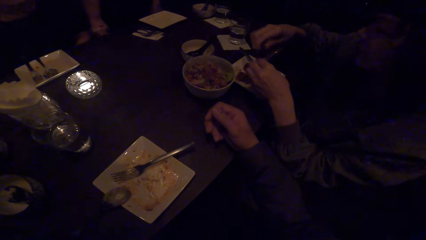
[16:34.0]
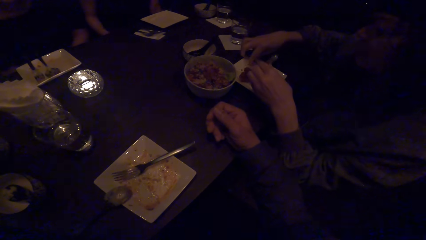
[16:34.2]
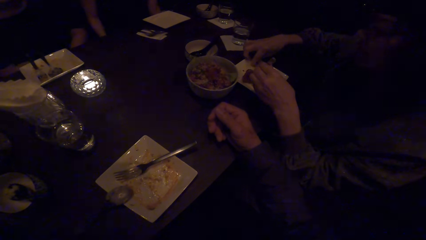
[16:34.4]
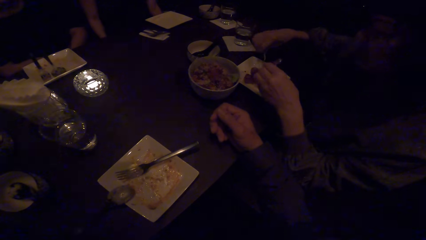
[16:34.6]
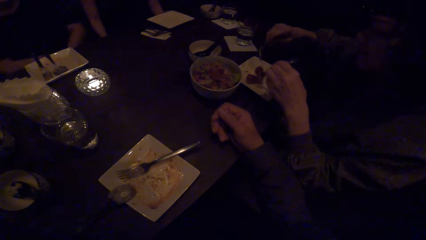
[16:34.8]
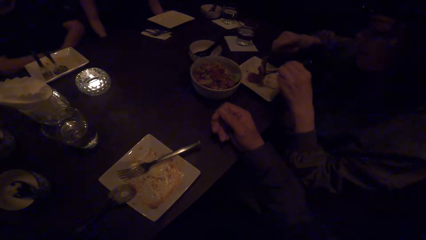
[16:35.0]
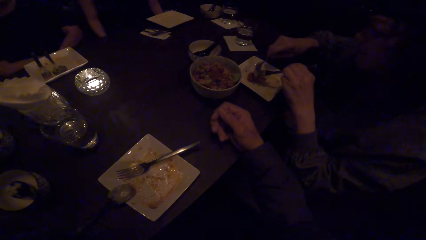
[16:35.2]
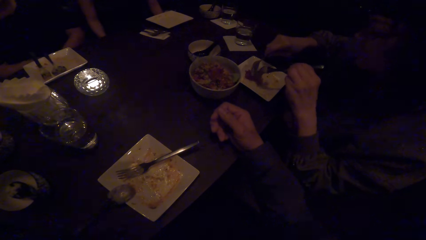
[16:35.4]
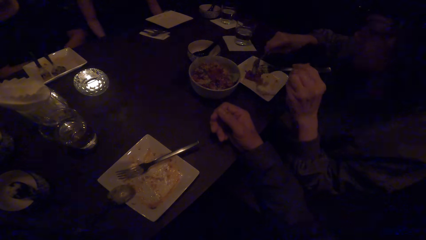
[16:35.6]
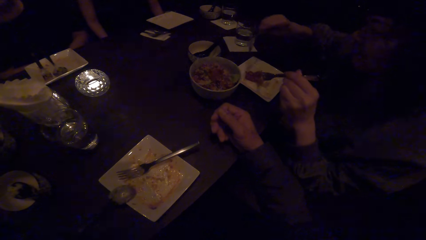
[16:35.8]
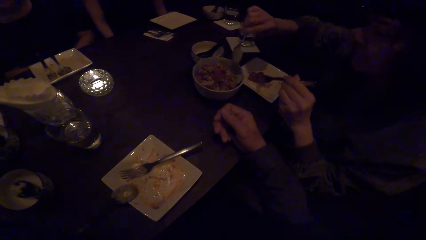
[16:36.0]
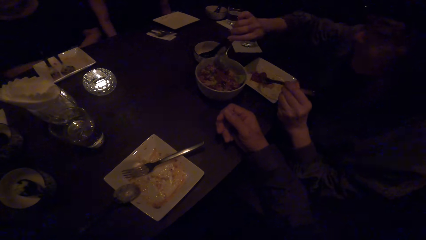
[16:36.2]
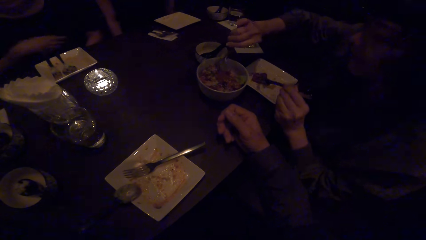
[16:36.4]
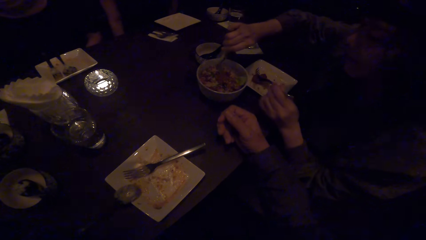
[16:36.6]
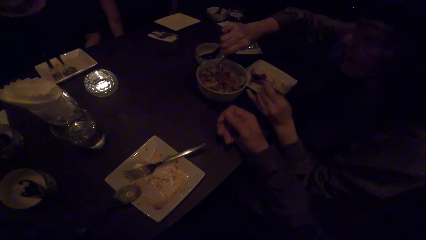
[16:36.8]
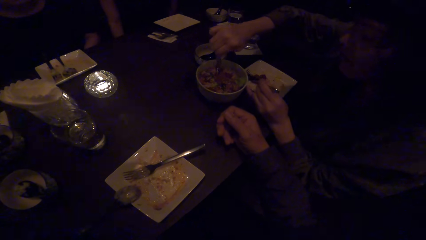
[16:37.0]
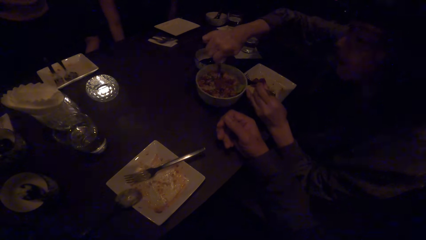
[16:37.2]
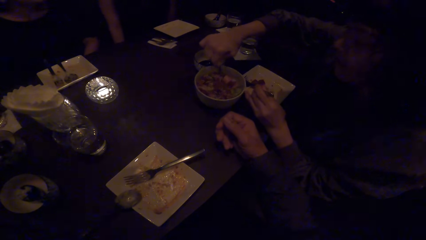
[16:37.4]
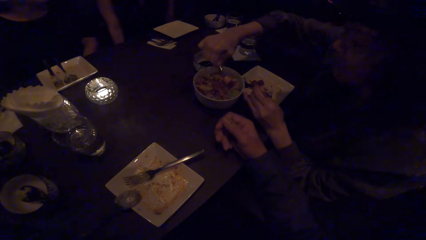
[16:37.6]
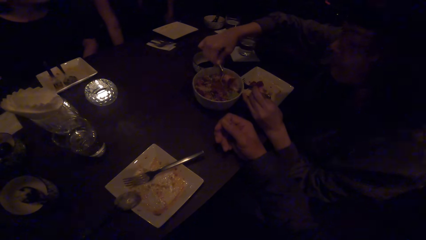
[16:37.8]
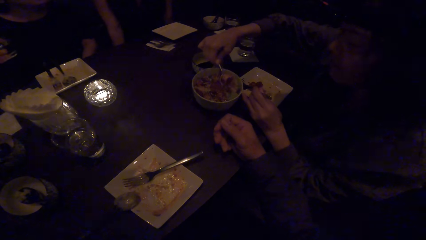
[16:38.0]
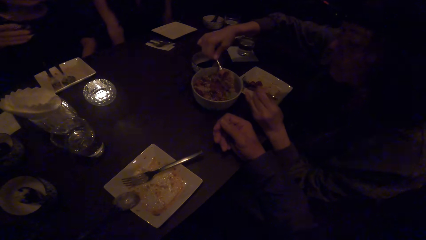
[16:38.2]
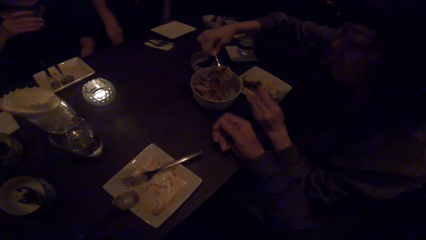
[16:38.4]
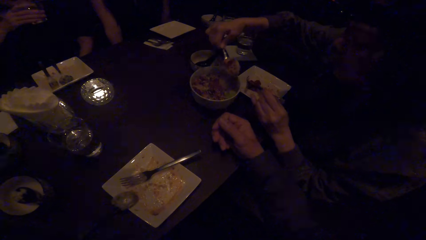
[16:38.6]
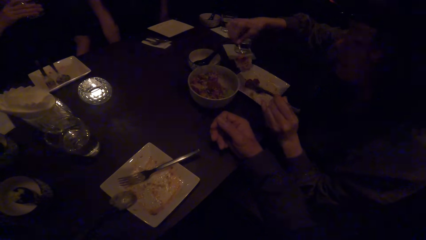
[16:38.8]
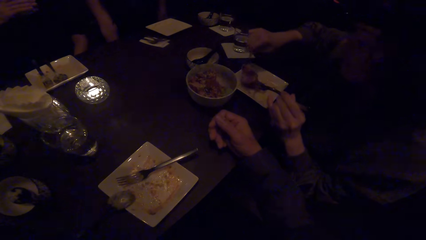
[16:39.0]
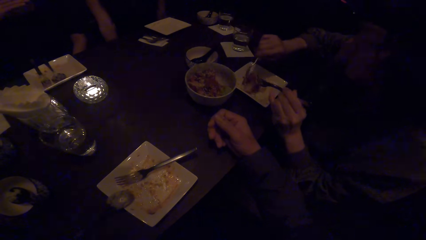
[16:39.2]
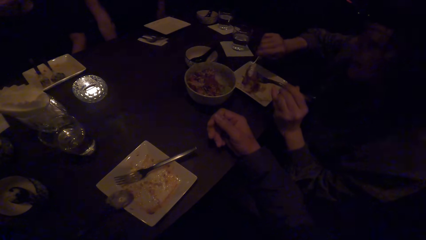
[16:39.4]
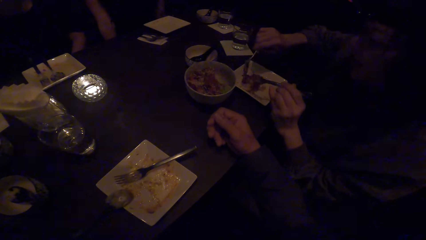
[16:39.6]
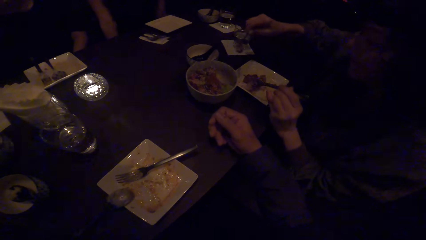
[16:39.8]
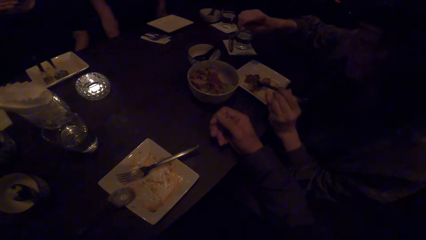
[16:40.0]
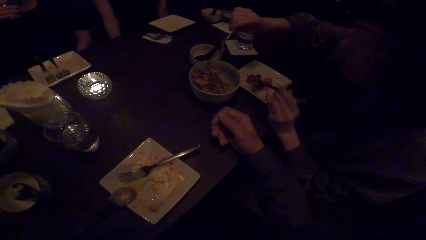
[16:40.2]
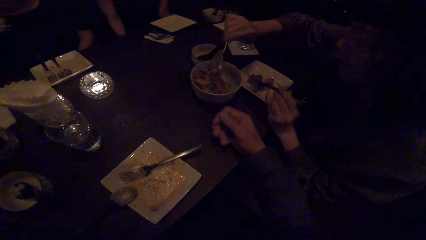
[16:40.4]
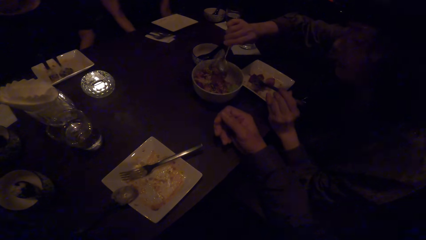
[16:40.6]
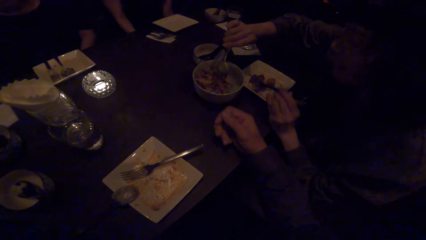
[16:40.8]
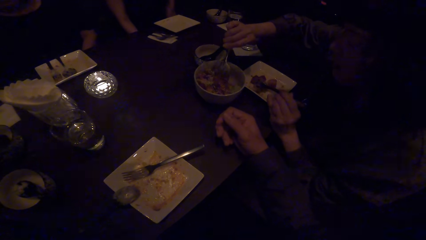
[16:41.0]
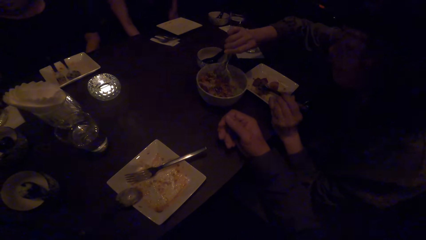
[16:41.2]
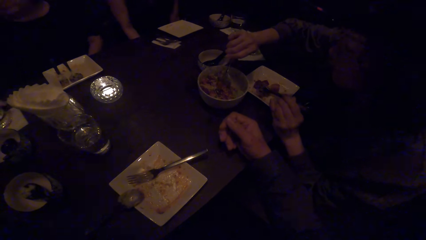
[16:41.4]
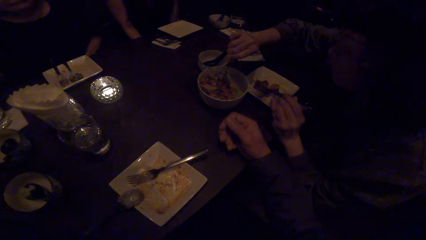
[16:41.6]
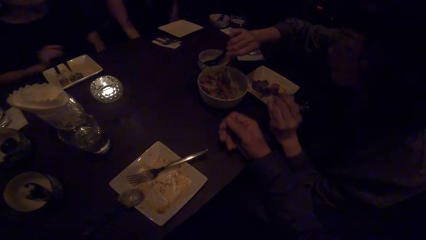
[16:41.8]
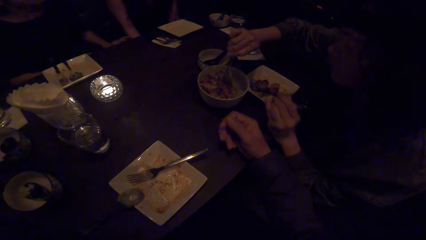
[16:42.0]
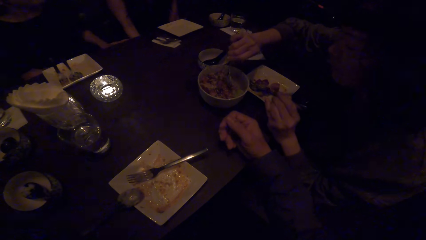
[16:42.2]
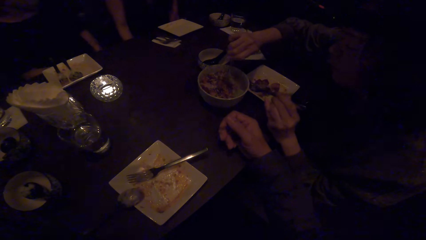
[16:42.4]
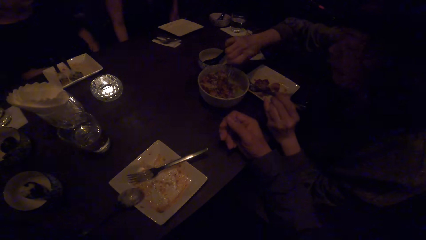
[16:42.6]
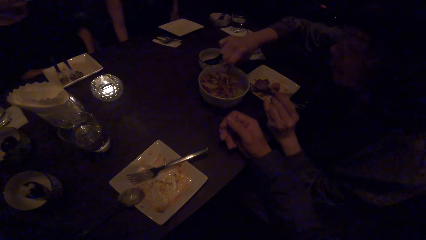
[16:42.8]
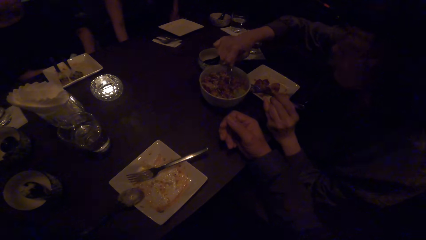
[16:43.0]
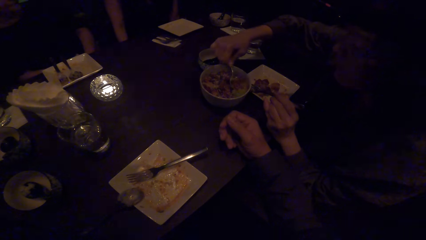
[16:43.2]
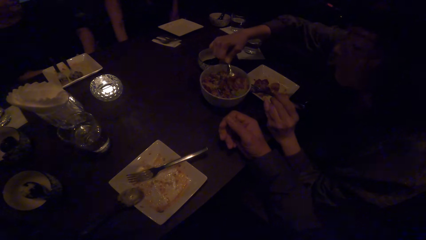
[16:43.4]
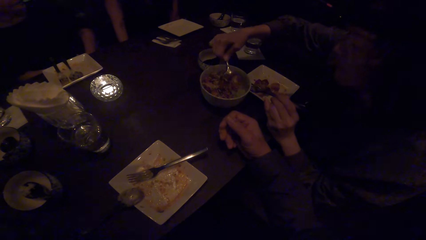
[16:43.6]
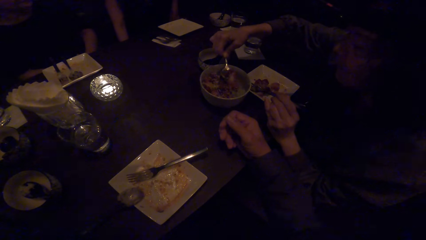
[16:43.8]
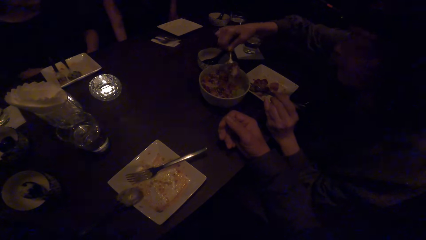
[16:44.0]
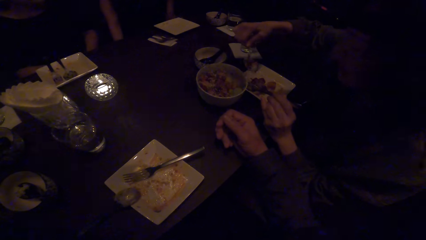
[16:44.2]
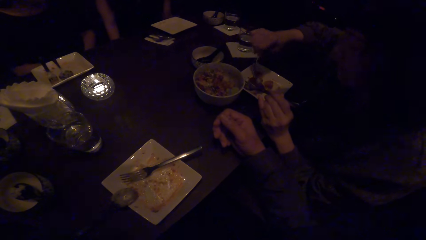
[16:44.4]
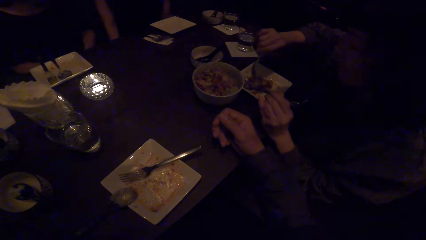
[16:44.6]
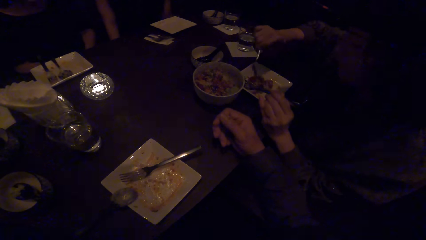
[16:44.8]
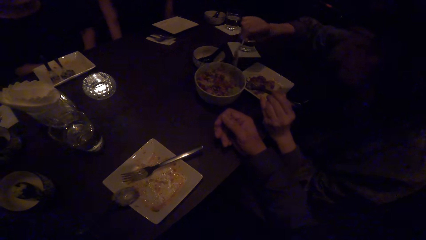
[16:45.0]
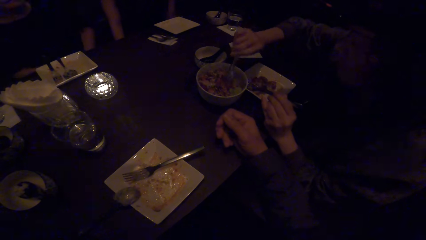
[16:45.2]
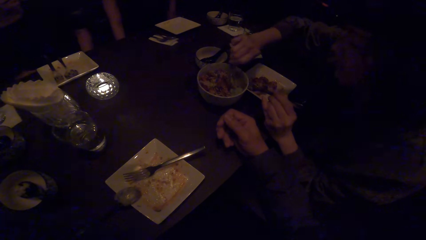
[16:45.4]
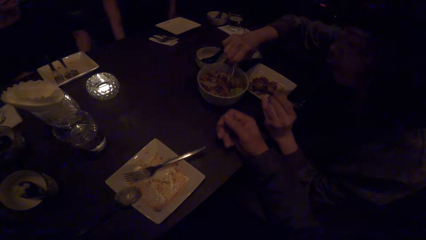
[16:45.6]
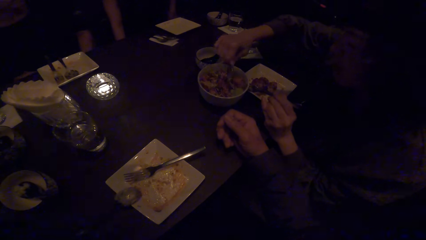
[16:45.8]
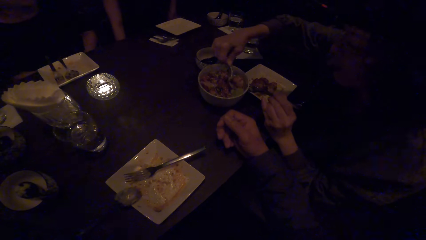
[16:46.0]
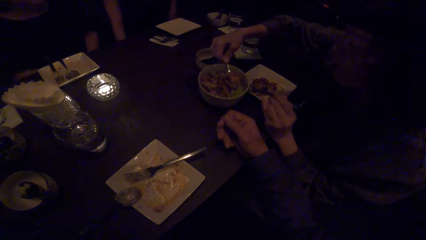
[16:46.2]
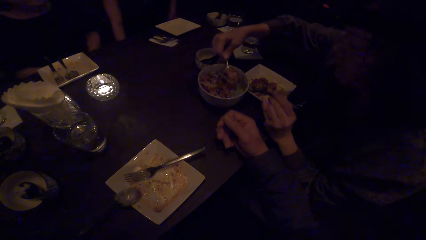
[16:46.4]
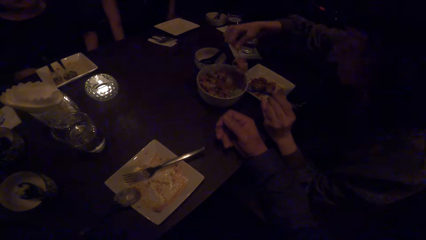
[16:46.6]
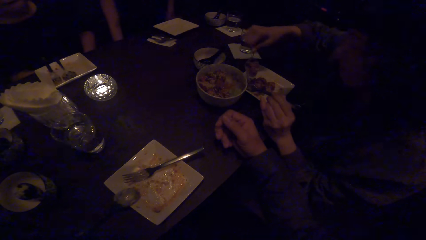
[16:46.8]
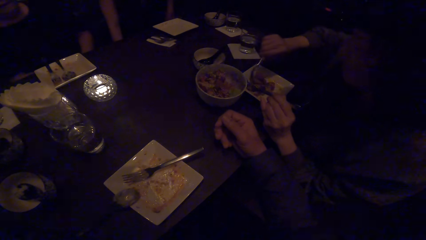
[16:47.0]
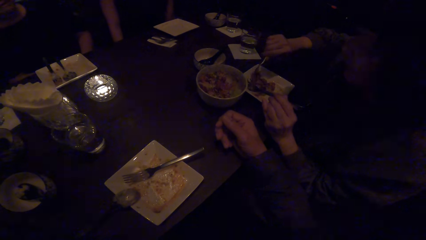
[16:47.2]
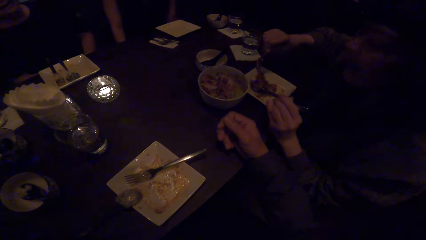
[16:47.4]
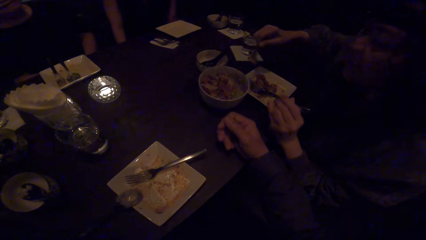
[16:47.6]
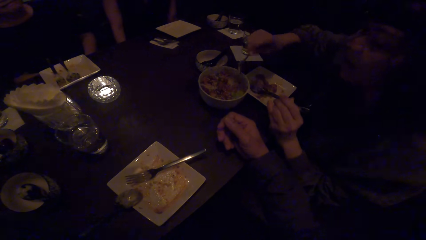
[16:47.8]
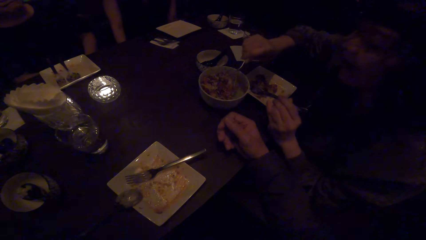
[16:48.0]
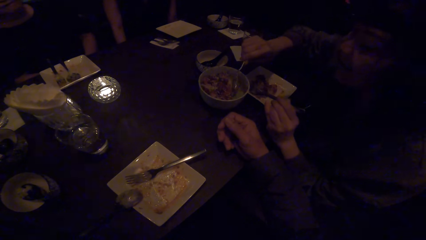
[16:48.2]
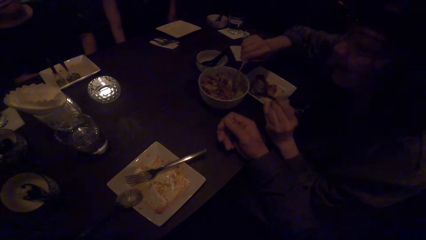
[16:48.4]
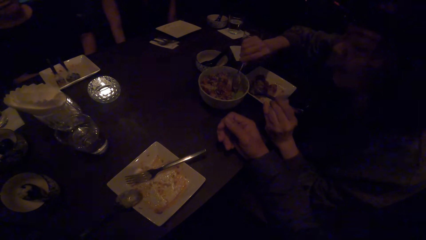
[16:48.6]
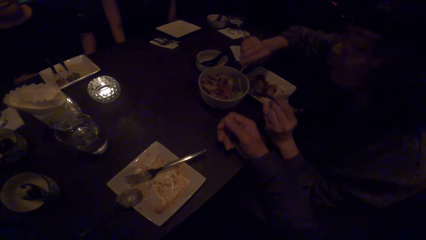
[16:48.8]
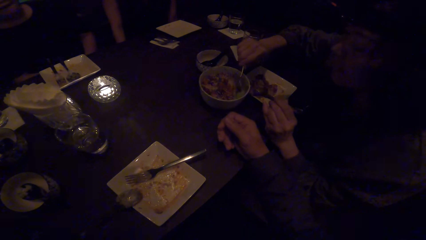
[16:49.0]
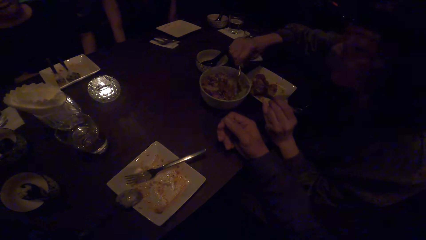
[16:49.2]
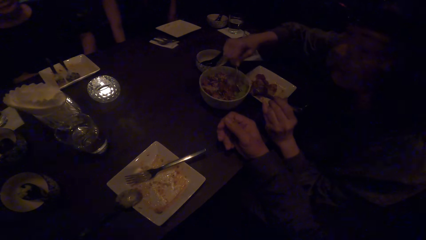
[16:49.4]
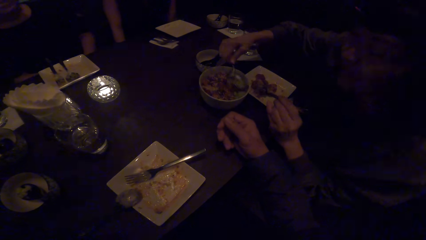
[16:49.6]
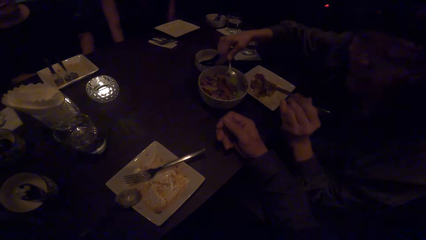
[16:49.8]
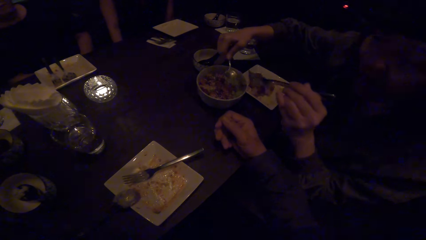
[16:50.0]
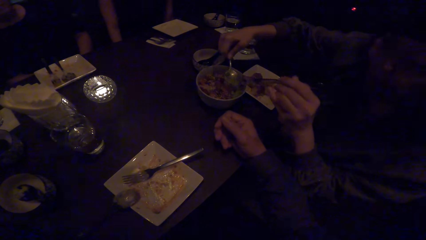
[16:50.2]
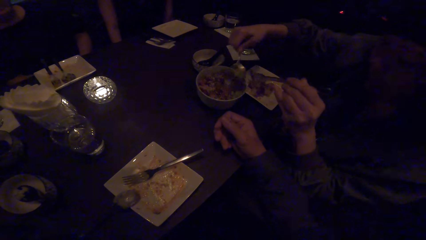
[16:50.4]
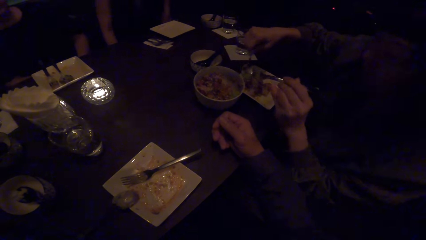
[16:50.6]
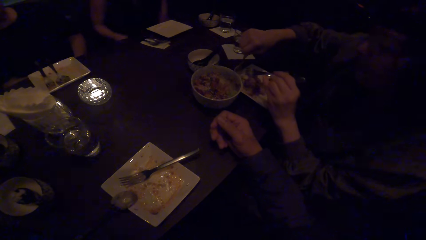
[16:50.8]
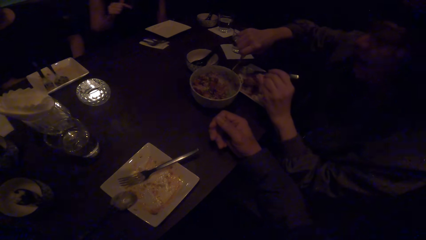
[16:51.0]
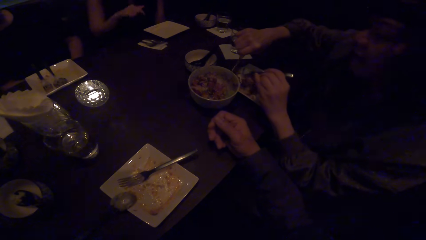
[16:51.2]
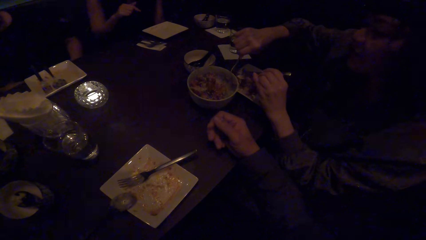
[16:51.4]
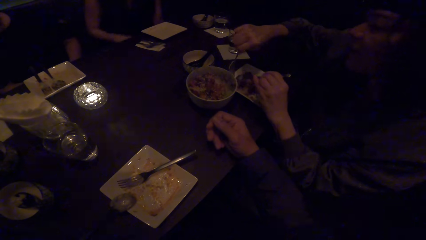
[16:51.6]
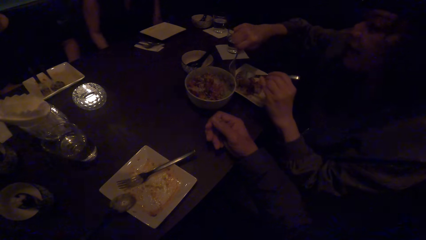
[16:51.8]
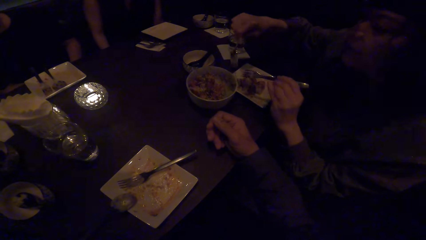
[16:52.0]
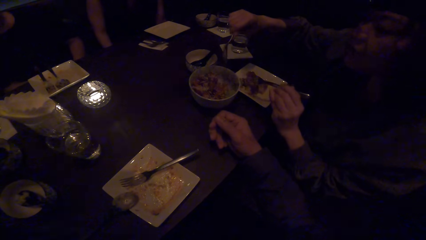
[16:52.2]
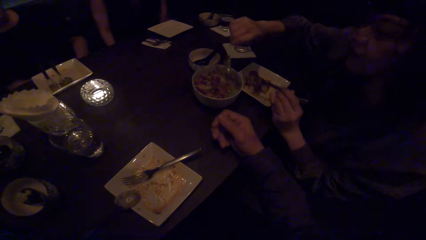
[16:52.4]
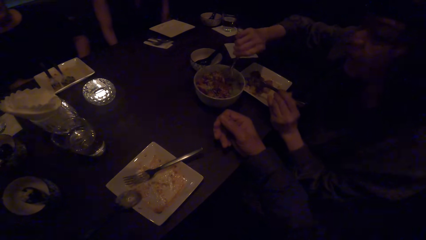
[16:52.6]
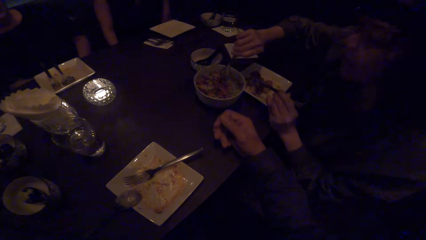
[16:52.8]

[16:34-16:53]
A woman picks the spoon in the plate with her right hand. She removes stew from the spoon. She scoops the stew. She serves the food with the spoon. She puts the stew in a plate. She scoops the stew. She puts the stew in the plate. She scoops the stew. She puts the stew in the plate. She scoops the stew. She puts the stew in the plate.
